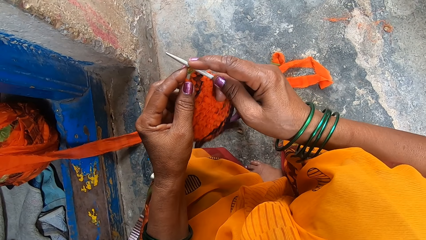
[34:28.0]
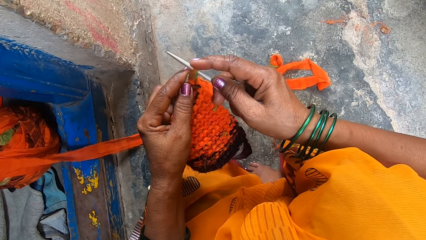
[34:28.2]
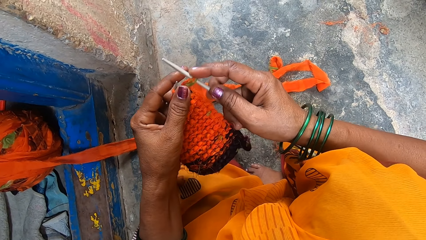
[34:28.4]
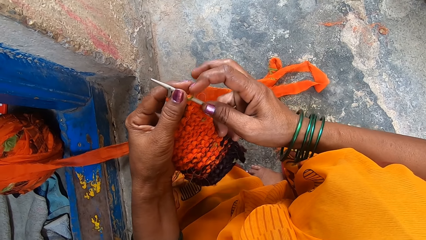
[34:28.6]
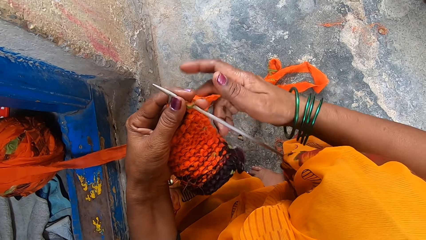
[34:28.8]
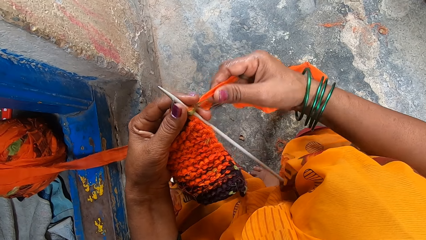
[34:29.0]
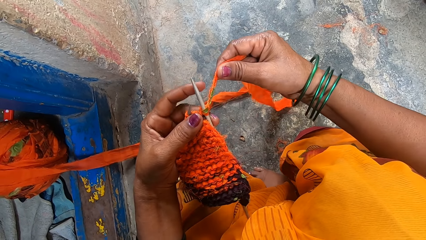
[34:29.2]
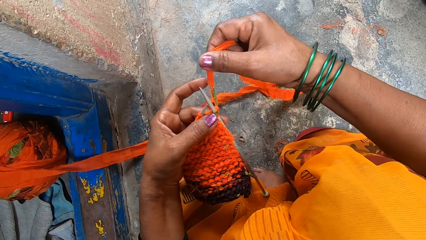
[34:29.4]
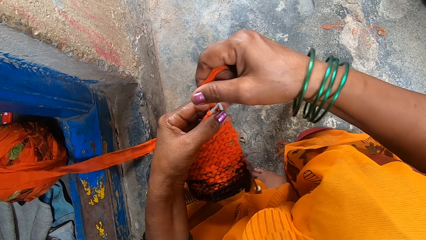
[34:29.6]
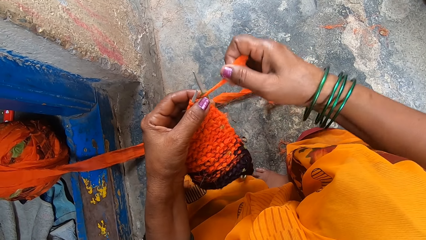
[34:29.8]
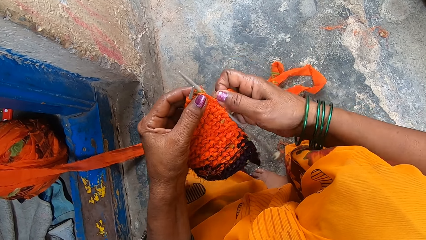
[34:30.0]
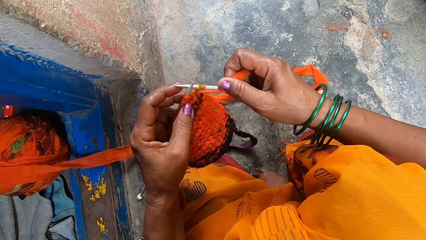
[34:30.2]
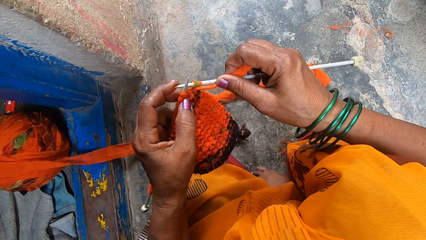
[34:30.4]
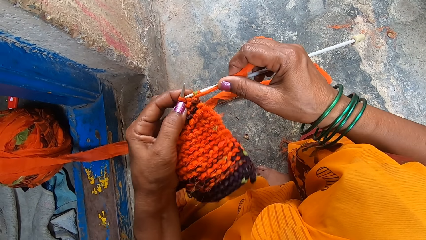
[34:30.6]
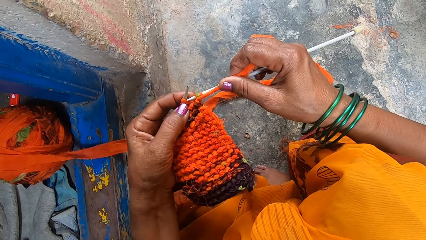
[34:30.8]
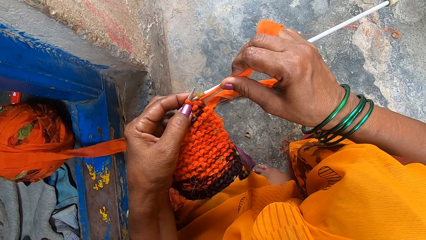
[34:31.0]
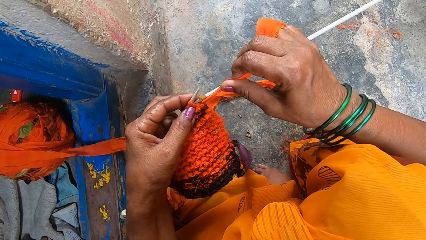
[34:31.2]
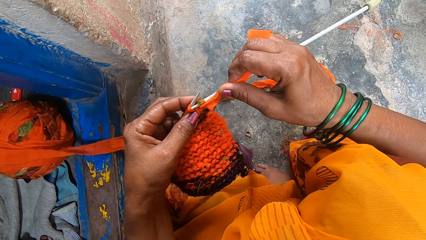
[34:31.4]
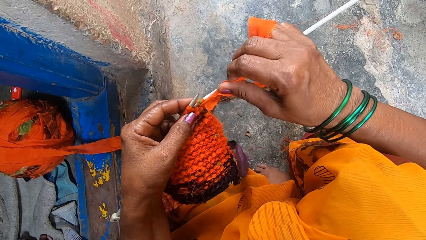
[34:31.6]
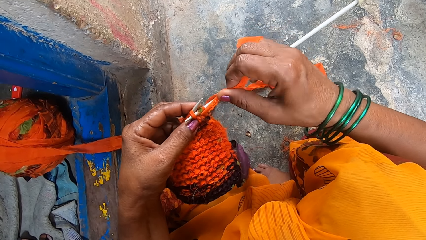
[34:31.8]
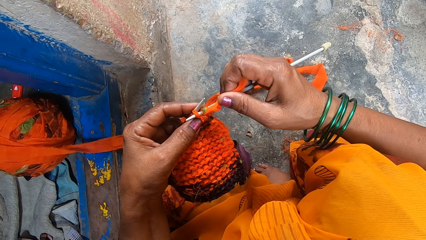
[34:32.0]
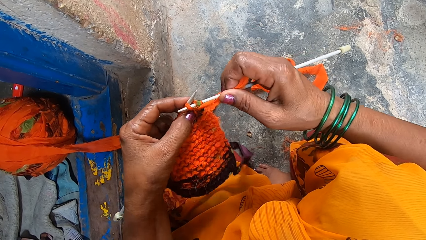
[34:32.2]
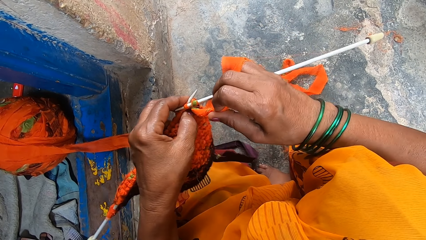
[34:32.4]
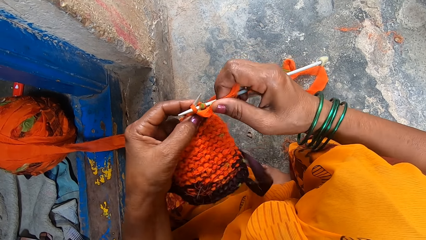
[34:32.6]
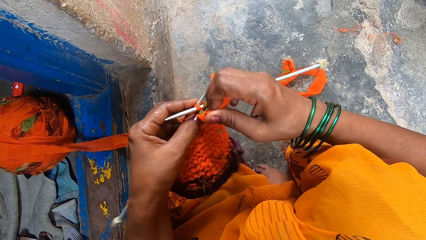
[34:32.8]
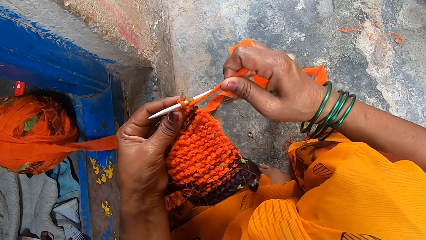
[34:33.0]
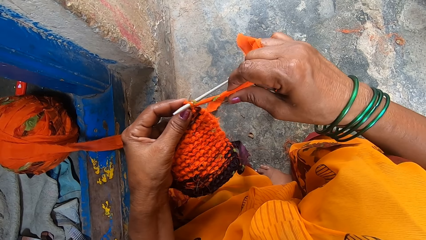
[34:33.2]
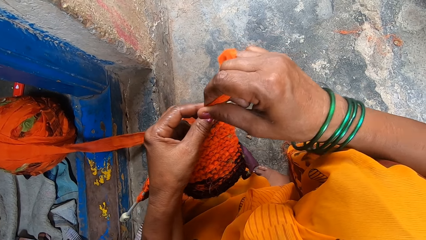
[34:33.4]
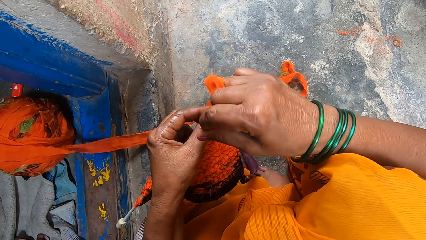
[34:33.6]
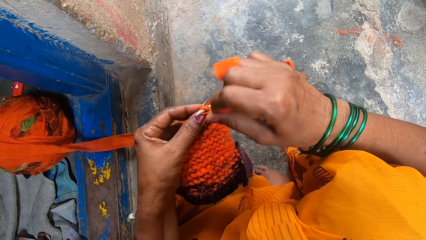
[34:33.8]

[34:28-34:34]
The camera wearer crochets. They weave a fabric.

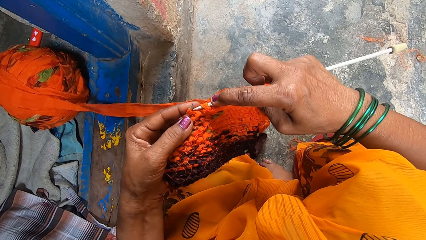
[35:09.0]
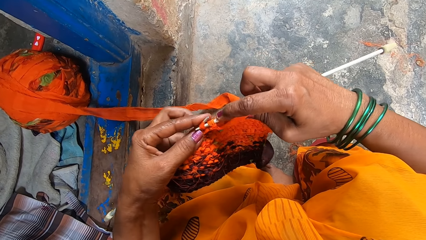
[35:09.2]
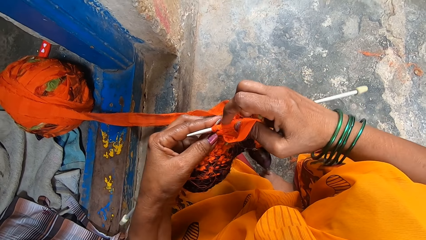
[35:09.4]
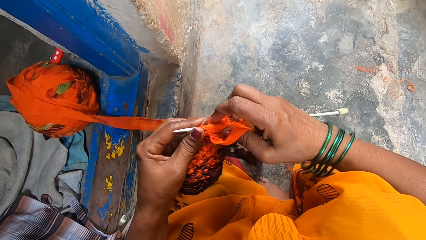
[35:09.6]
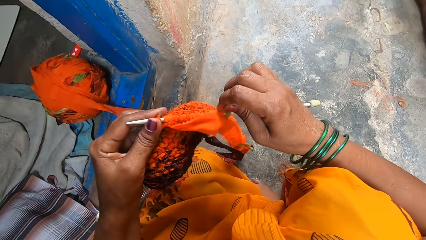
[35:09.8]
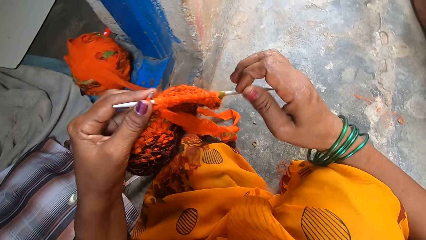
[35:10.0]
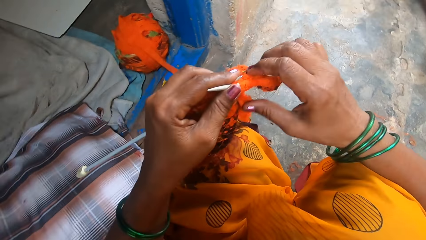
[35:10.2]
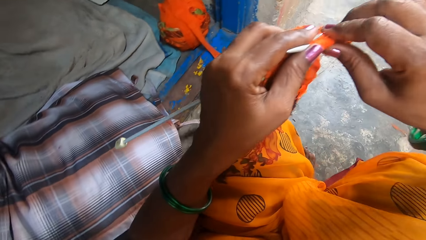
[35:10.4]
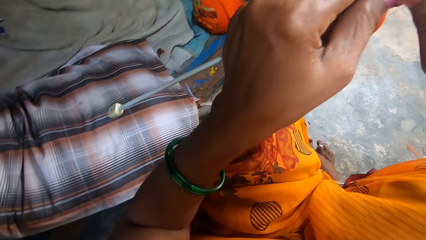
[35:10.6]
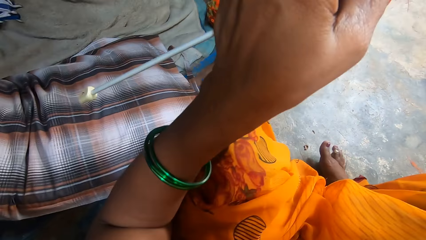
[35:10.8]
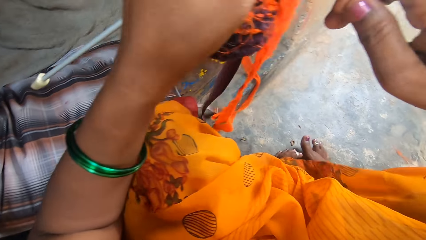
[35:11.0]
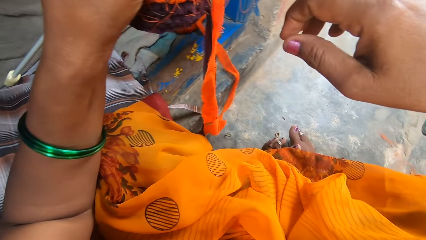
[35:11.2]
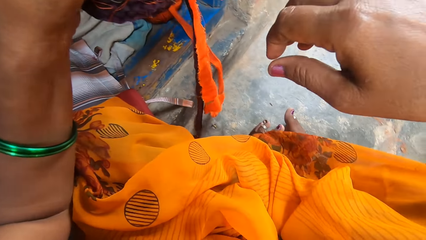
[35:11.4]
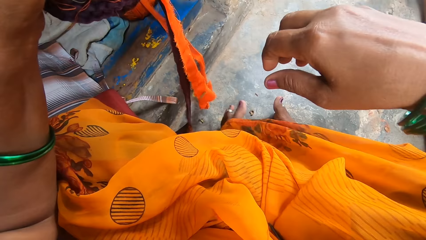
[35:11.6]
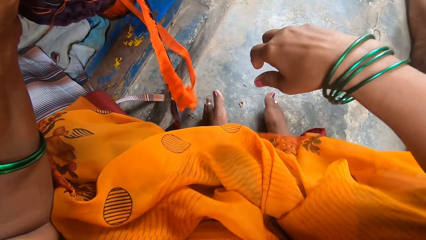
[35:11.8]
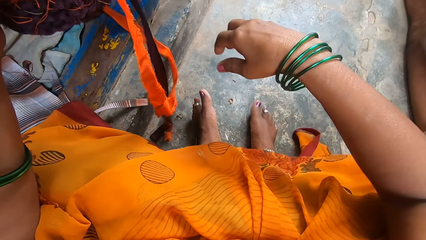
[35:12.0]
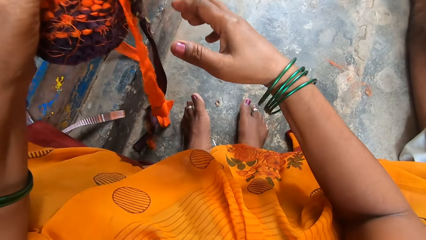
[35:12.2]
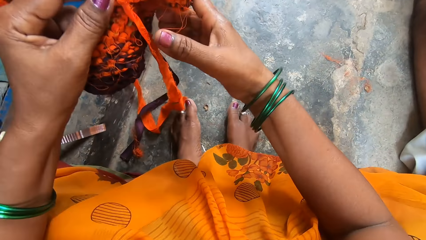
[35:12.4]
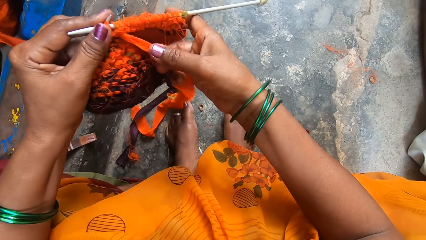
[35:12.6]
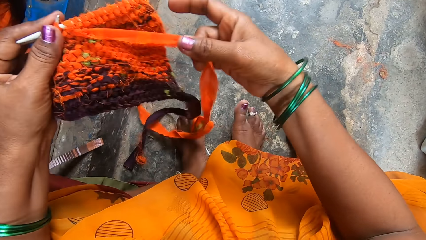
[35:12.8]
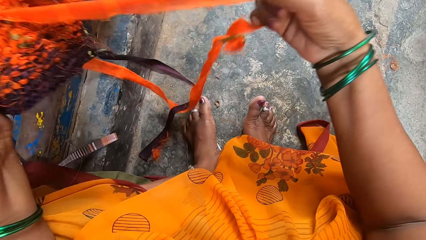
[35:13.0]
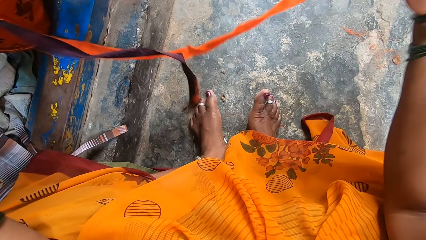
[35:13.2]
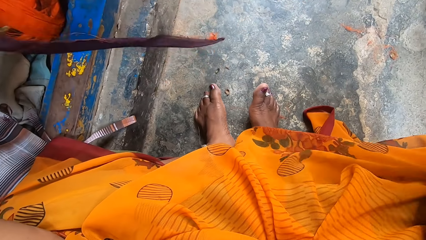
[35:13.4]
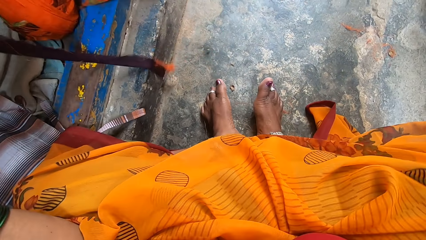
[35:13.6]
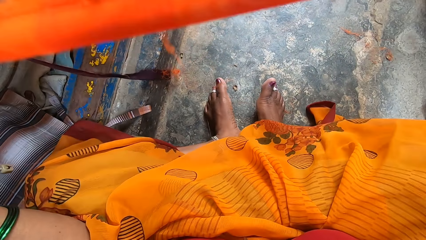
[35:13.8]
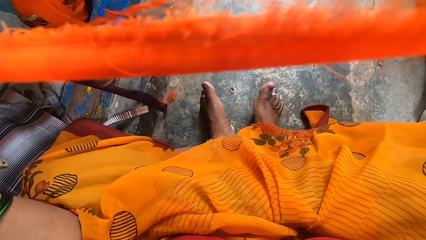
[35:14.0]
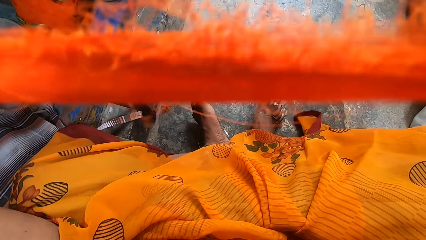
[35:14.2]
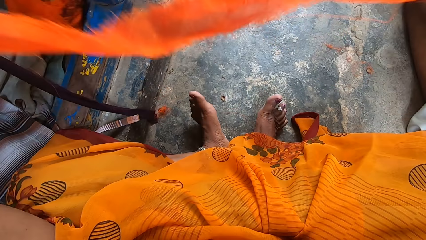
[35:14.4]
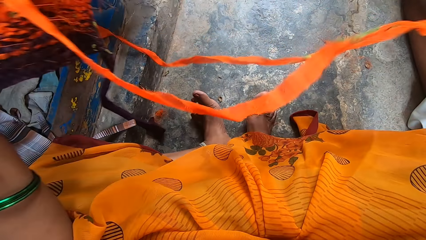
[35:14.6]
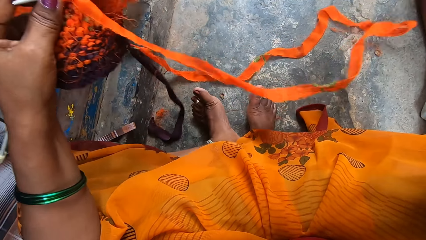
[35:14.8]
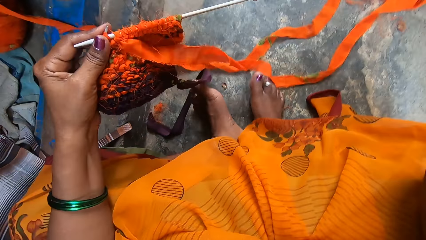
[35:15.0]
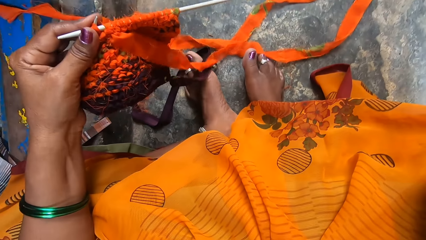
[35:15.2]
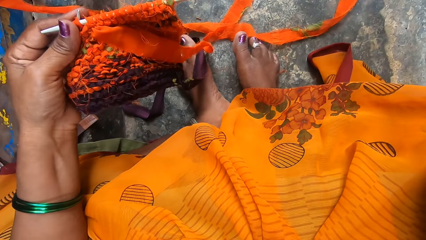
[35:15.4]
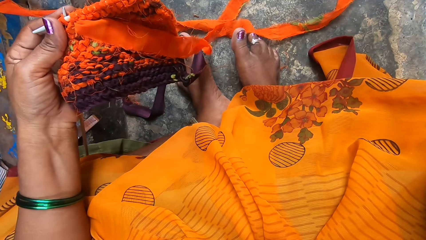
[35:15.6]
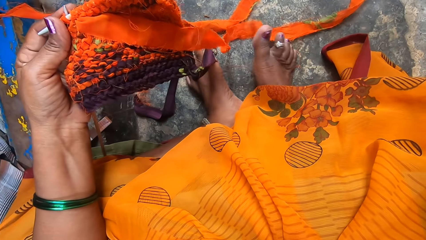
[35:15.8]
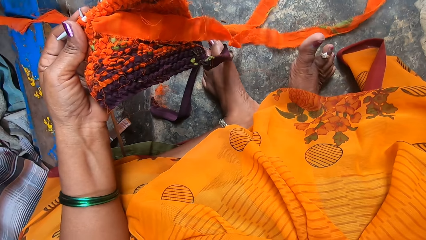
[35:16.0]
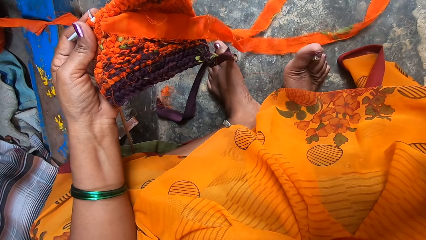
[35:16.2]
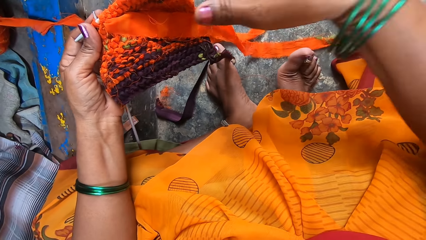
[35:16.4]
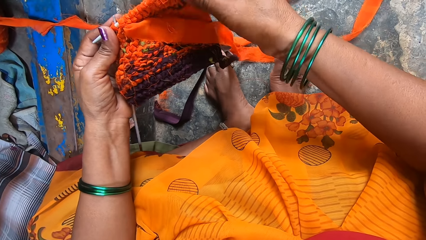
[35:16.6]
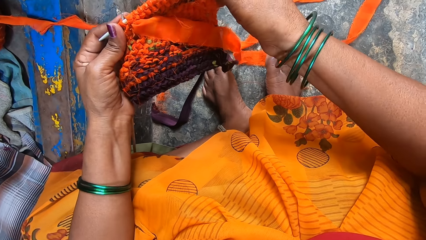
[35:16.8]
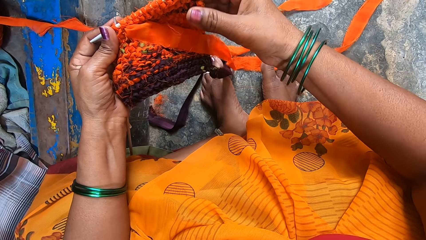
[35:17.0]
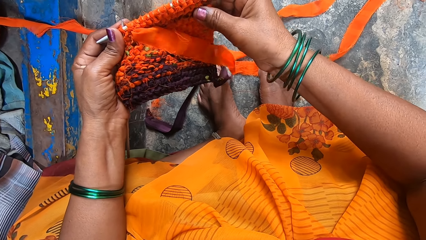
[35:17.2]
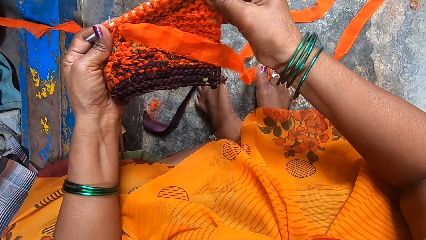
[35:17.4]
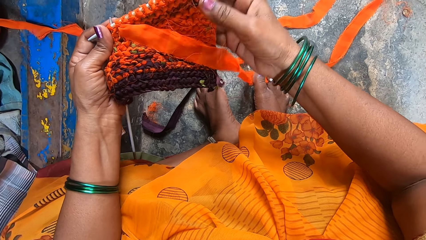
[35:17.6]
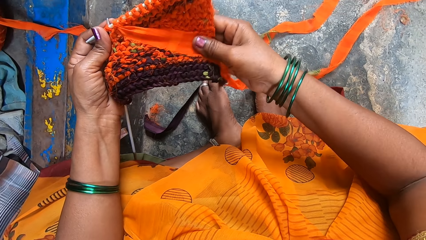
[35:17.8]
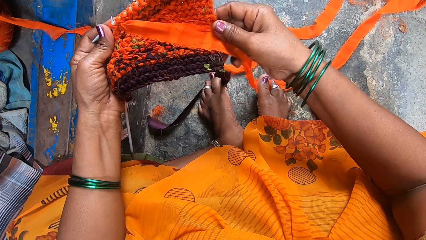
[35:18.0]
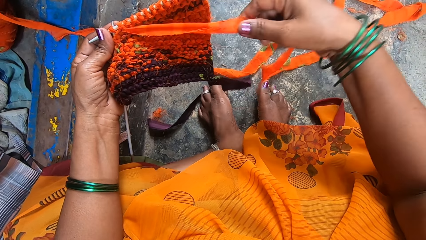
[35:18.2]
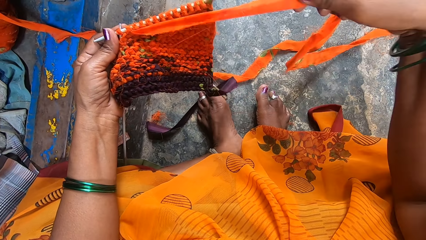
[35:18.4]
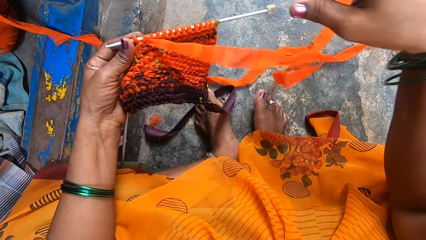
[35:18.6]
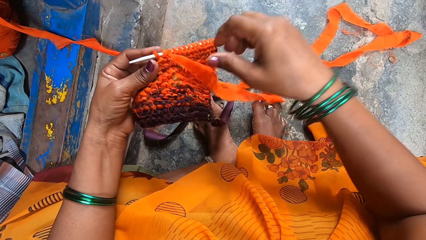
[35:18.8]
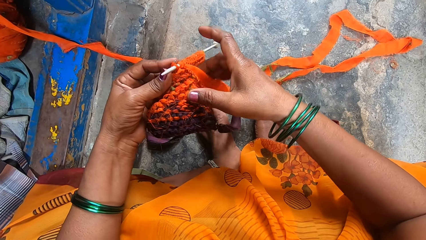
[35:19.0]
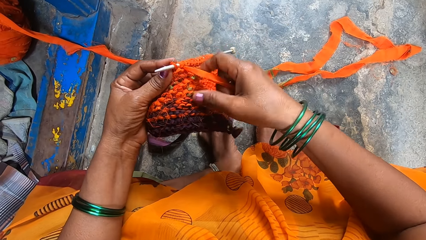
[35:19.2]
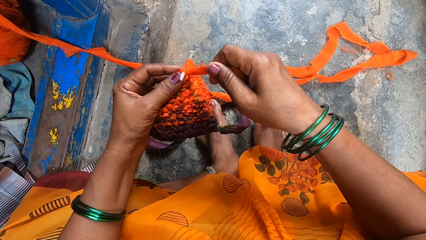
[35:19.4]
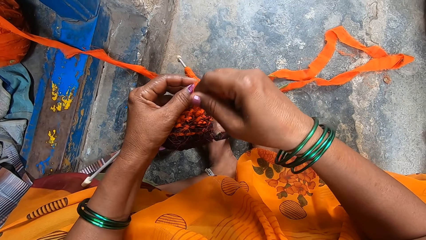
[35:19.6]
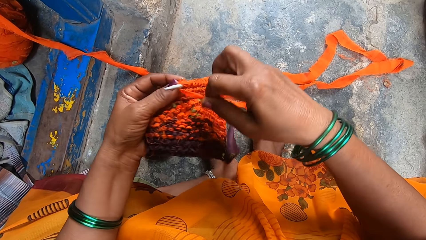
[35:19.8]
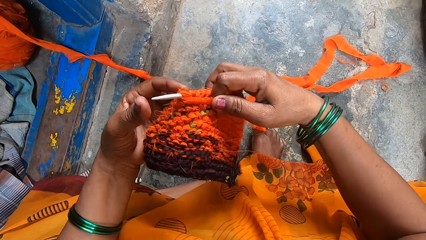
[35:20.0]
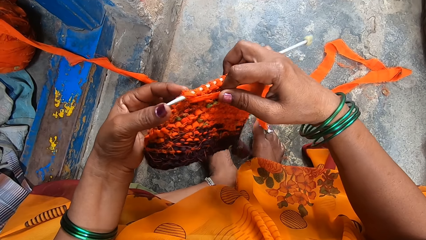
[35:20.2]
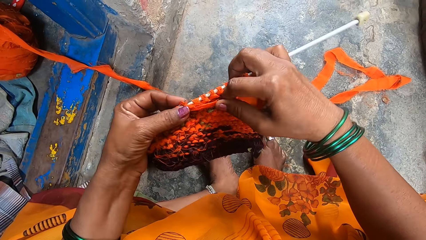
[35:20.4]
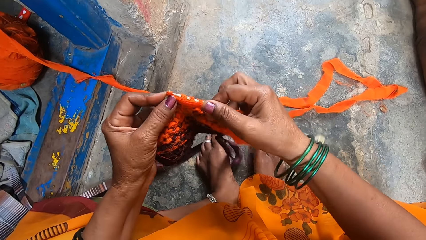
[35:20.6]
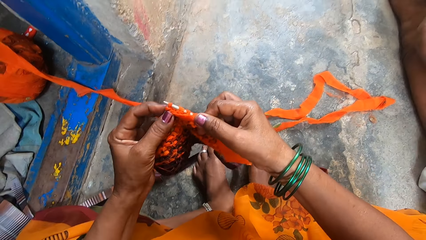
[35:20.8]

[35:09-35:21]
The camera wearer looks around. They raise a fabric. They touch the crocheting material. They pull a thread. They weave the fabric. They touch the fabric. They crochet. They weave the fabric.
